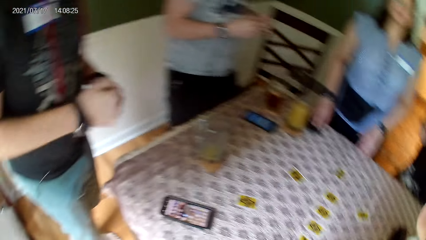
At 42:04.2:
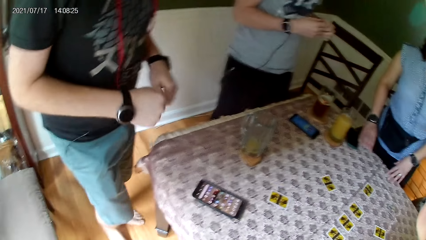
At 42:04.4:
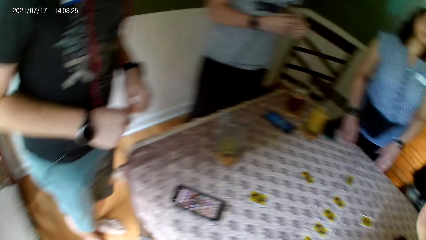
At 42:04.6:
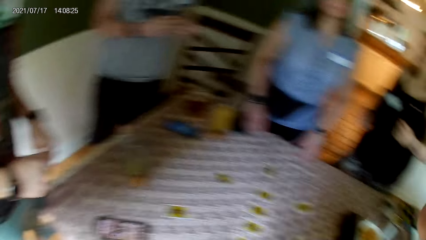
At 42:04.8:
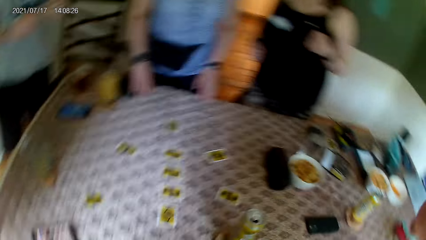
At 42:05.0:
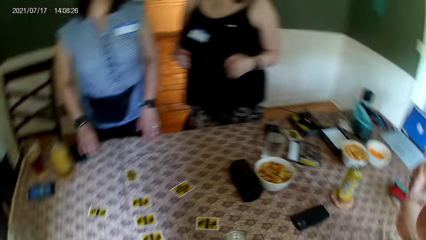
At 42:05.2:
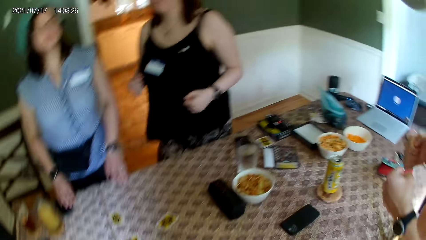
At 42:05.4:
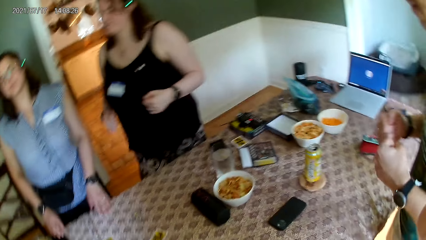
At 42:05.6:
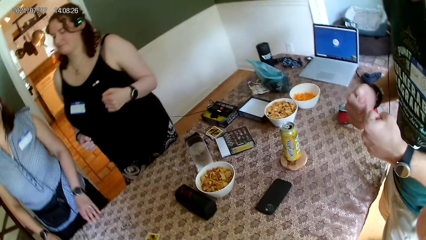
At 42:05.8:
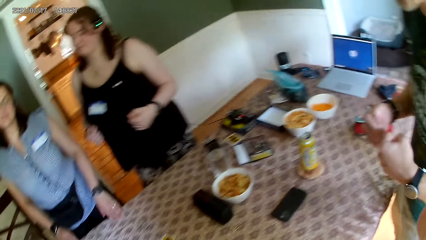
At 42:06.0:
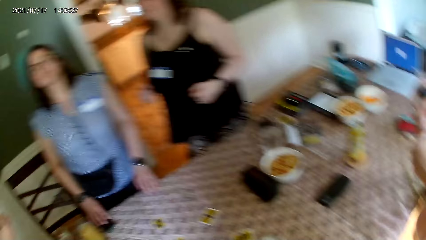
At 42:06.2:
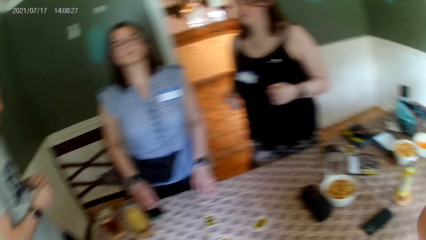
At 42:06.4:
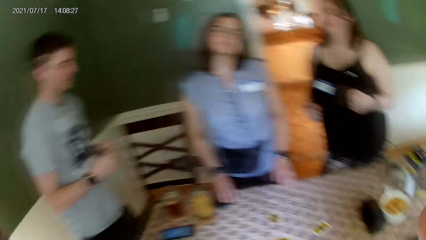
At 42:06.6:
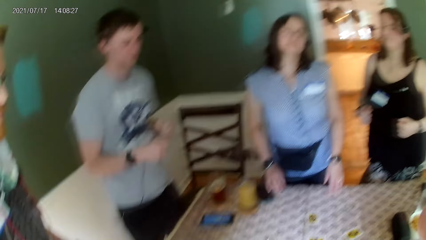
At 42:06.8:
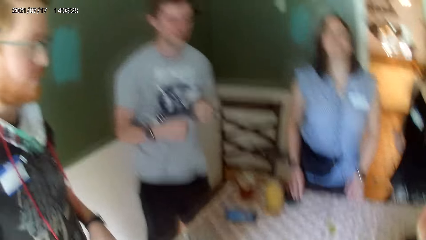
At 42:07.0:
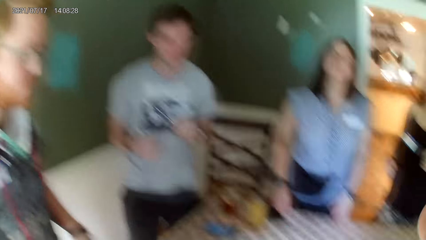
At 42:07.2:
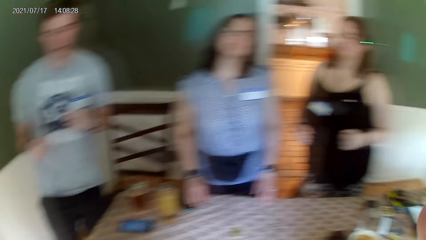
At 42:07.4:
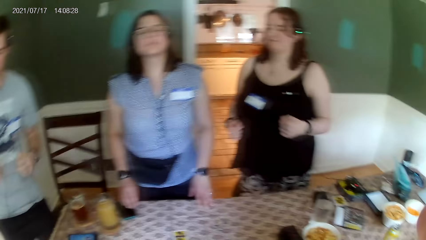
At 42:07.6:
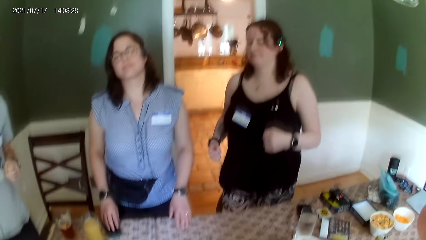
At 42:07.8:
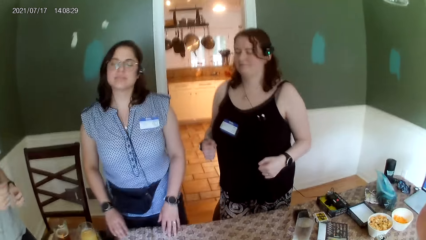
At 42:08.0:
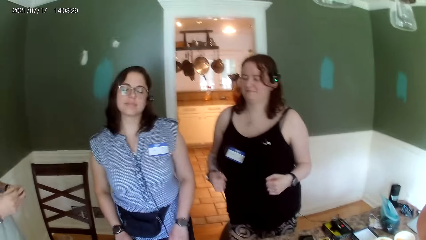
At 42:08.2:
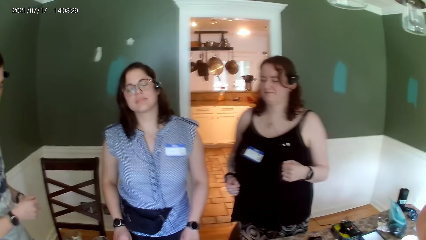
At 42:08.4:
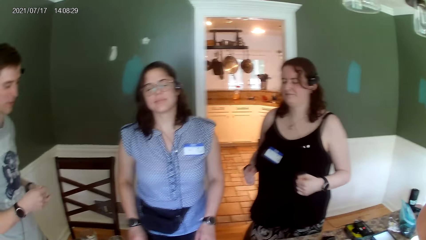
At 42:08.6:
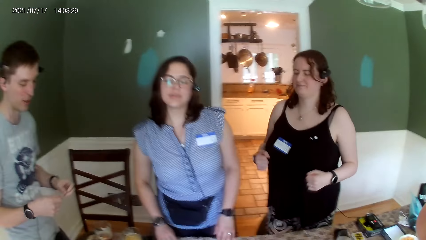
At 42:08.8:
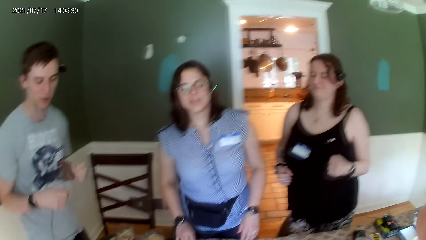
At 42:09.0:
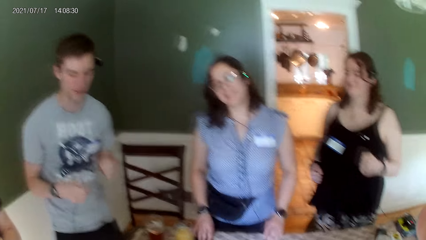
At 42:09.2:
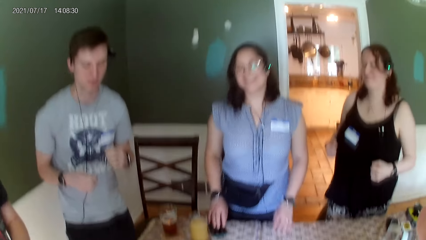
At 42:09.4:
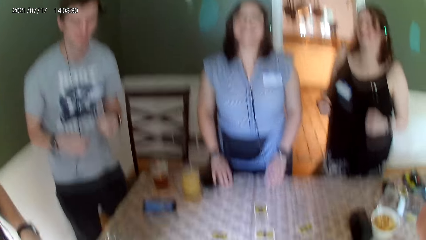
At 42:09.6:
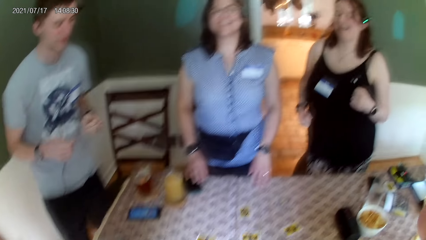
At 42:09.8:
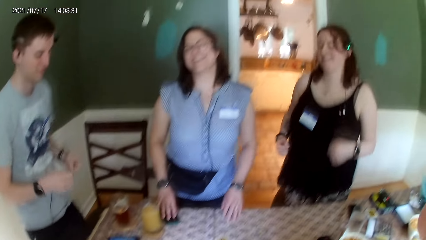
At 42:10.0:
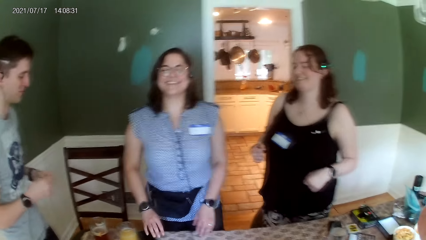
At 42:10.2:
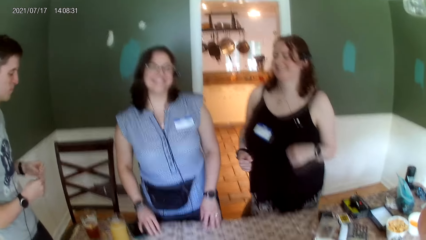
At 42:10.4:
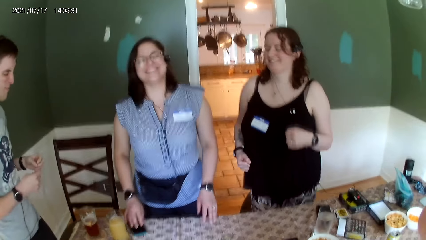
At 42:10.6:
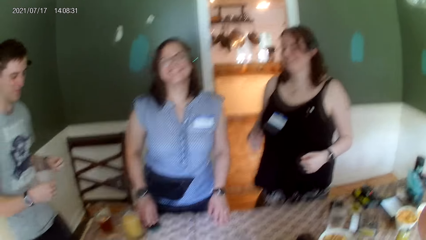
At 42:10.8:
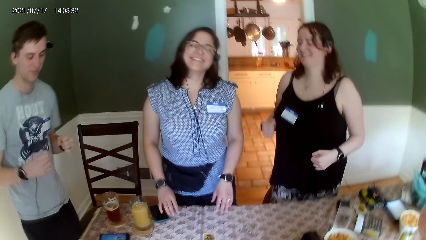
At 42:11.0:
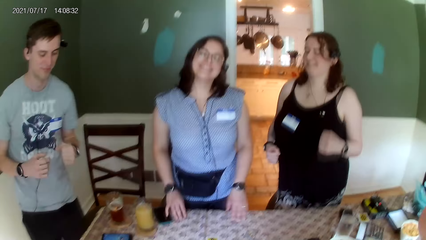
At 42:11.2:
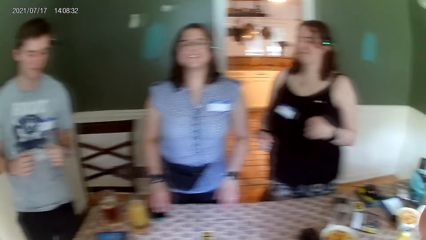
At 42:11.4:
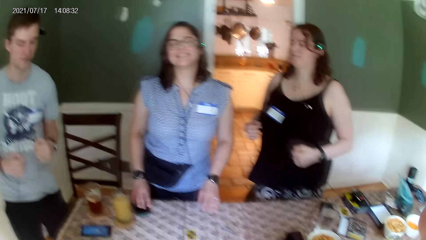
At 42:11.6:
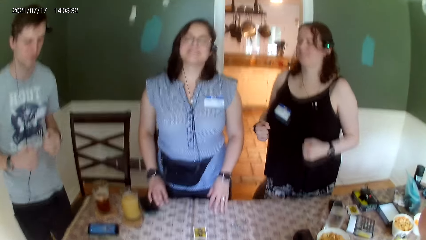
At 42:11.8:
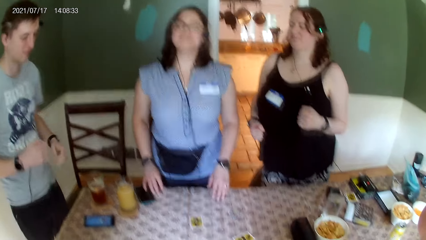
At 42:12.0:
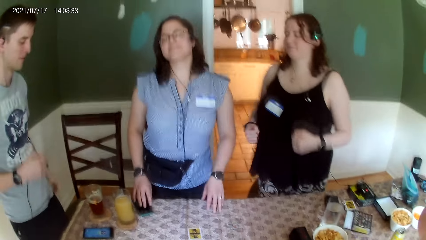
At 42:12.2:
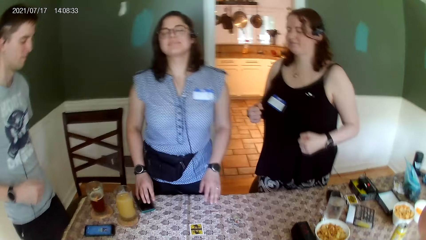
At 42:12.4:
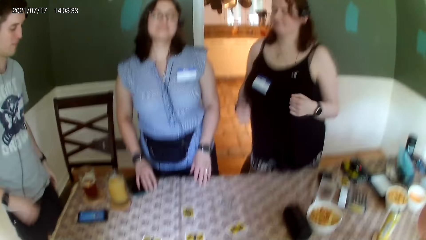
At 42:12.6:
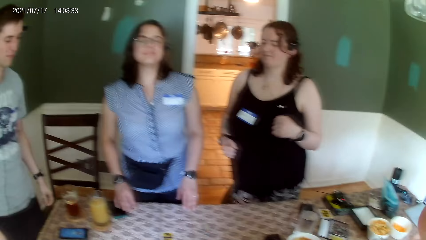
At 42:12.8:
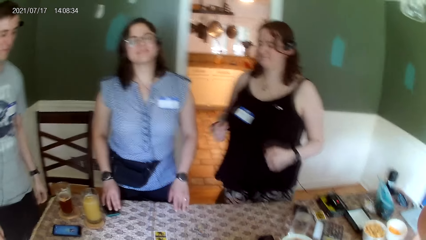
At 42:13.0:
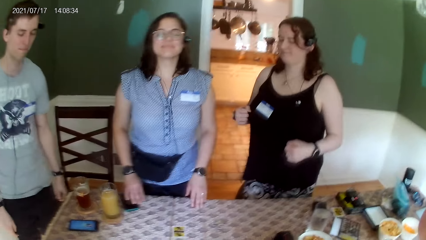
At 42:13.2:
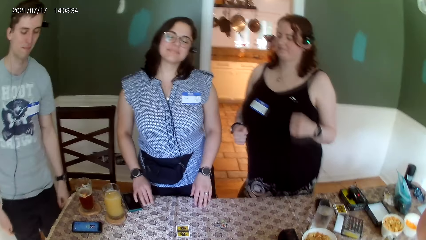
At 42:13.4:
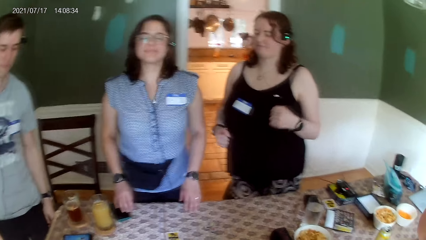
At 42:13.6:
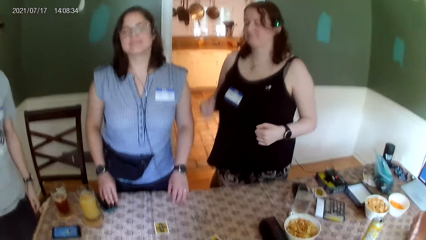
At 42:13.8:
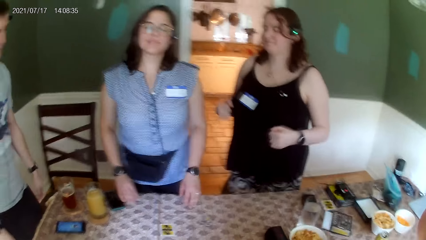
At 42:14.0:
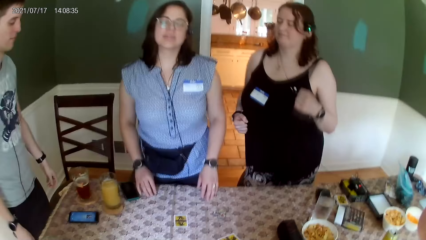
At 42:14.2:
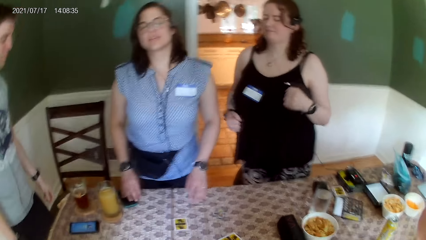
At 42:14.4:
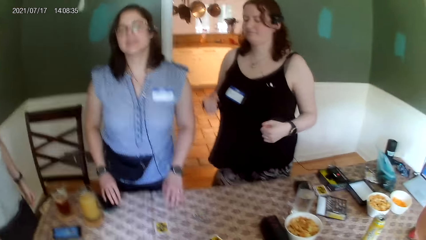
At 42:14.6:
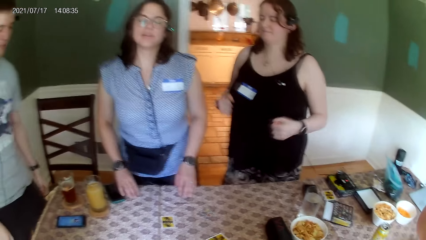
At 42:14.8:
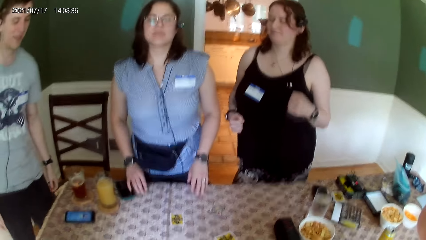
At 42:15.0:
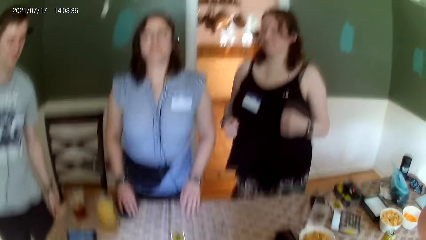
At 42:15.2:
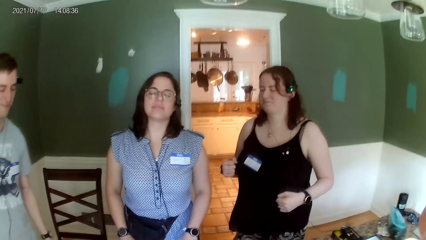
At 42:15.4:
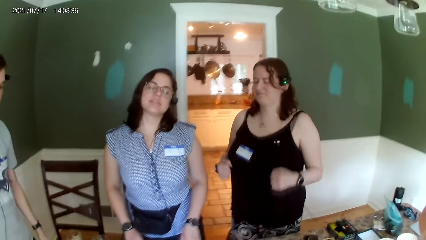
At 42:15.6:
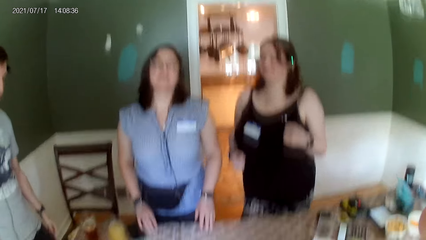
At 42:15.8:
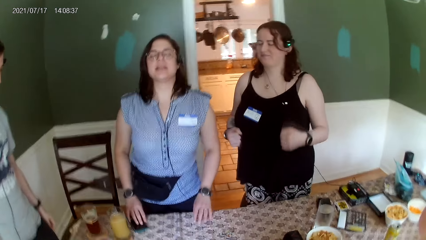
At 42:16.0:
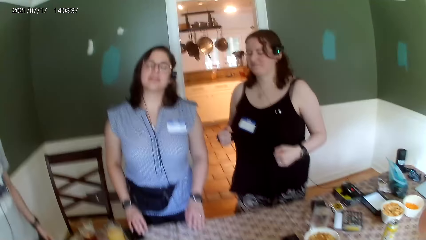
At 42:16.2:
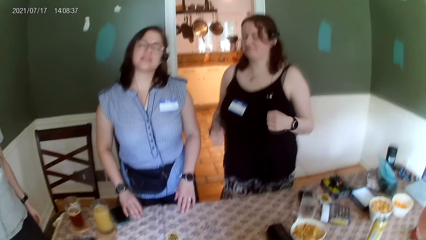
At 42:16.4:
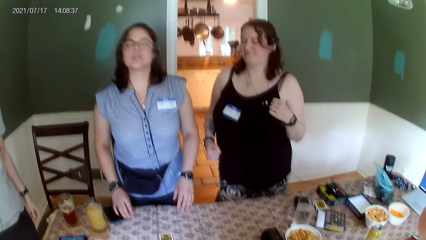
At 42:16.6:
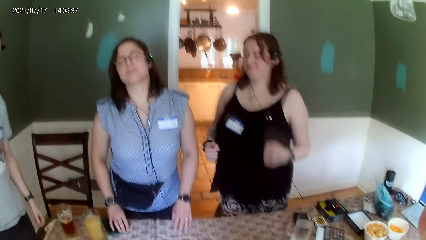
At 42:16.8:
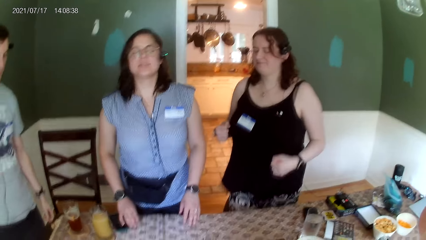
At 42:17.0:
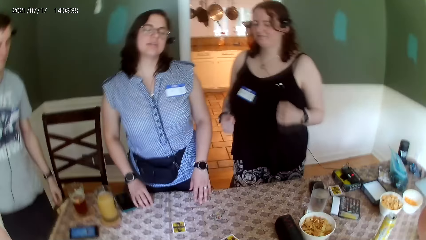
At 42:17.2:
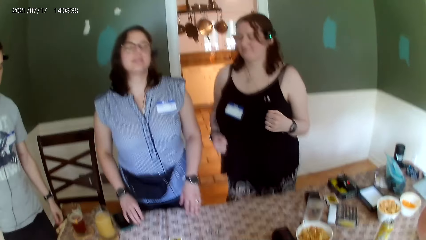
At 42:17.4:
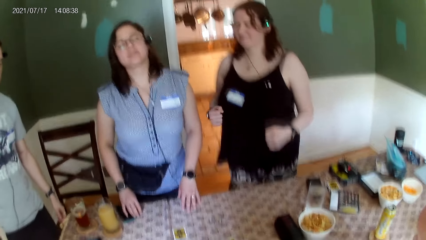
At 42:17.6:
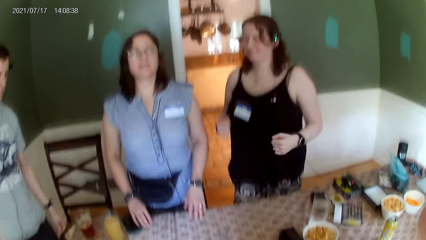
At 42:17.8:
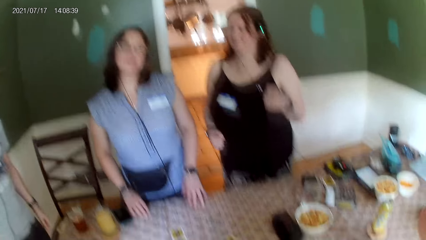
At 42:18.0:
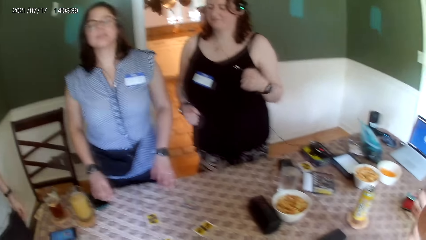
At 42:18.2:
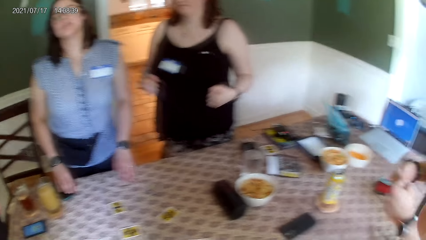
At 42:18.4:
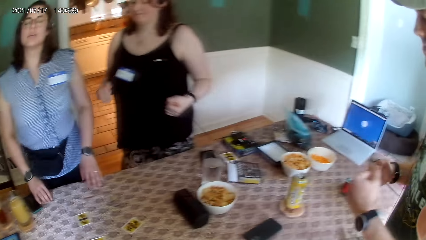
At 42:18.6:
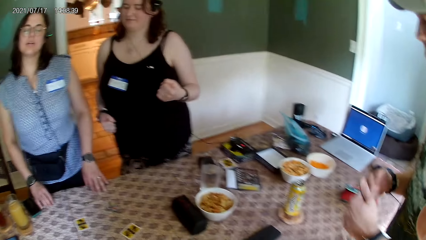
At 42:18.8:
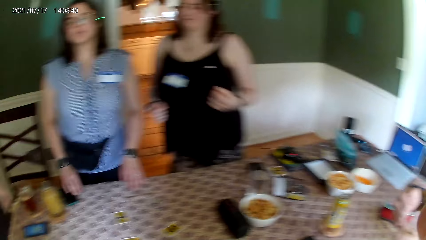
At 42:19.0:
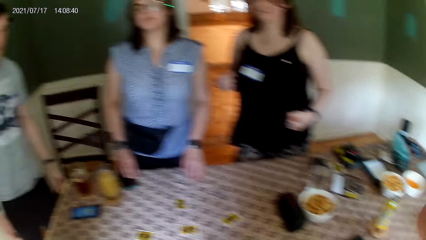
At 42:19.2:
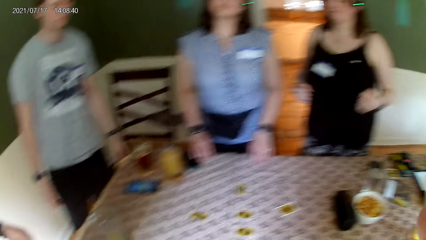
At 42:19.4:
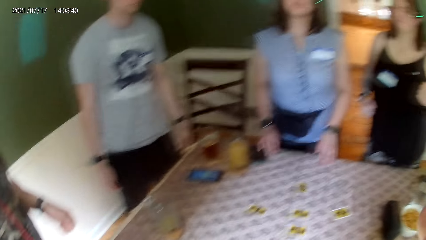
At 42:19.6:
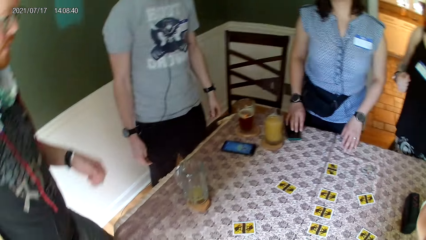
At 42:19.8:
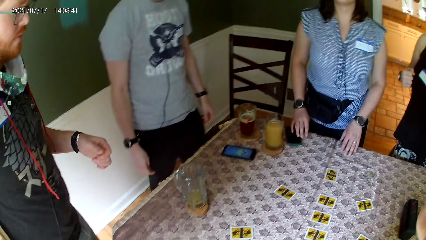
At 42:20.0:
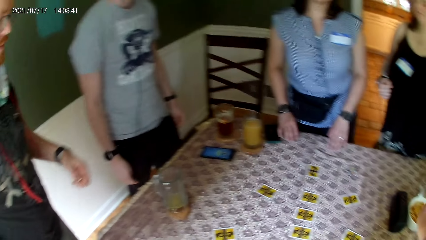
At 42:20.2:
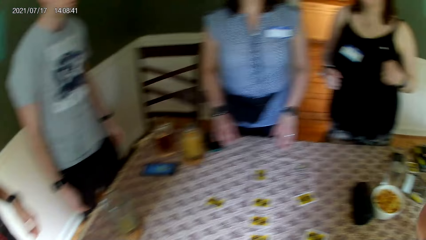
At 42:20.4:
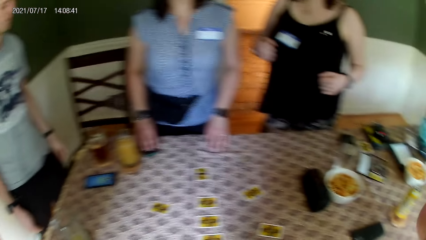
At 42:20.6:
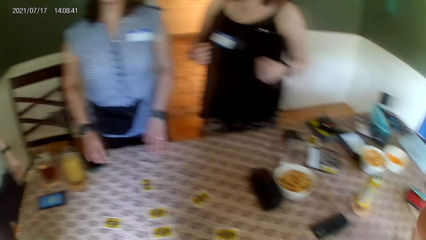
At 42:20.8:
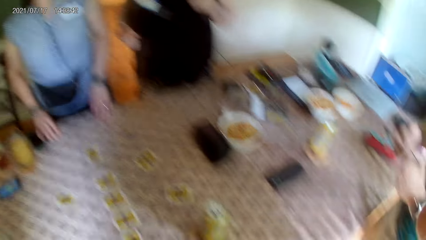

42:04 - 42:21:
The camera wearer looks around. A man interacts with the group of people at the table. The camera wearer jumps.
